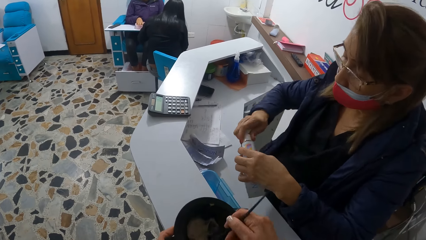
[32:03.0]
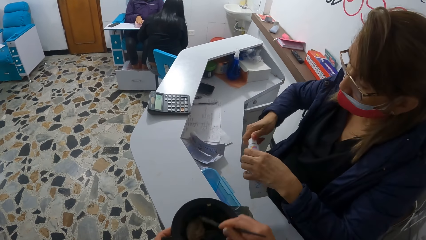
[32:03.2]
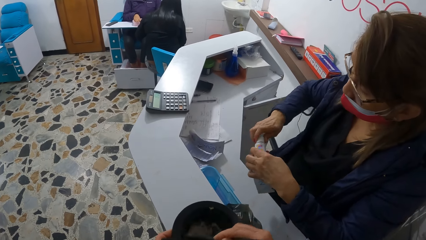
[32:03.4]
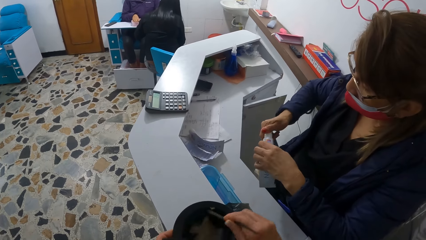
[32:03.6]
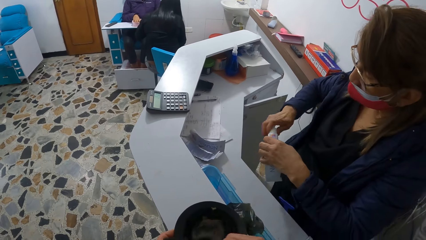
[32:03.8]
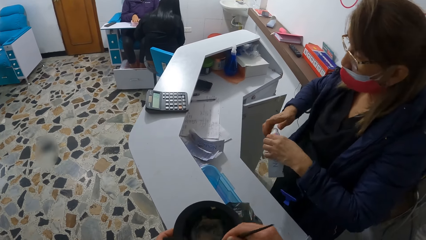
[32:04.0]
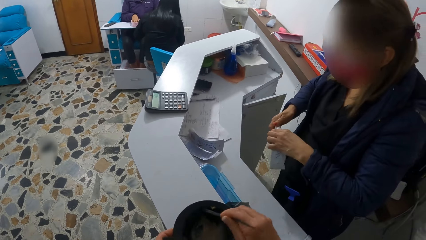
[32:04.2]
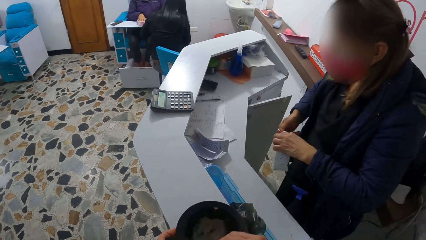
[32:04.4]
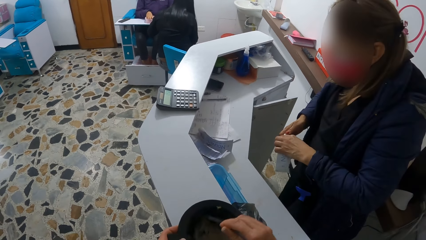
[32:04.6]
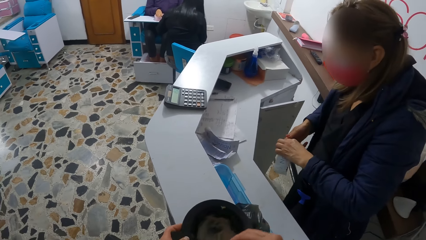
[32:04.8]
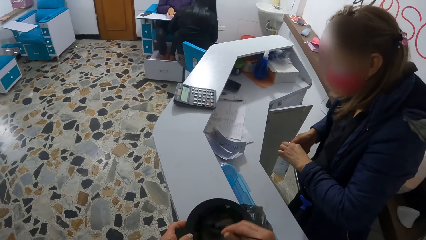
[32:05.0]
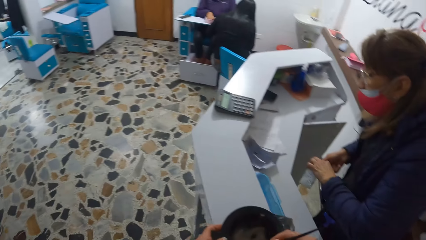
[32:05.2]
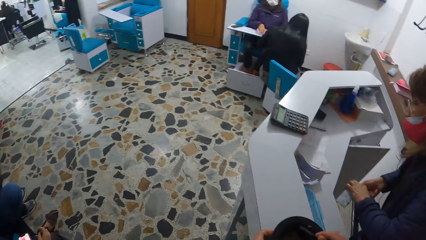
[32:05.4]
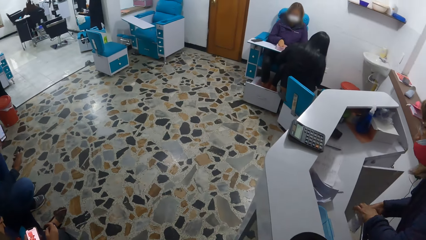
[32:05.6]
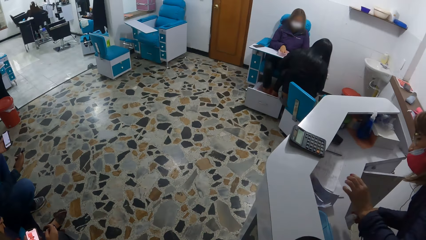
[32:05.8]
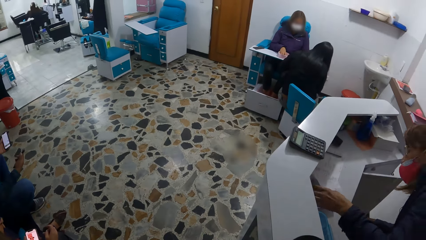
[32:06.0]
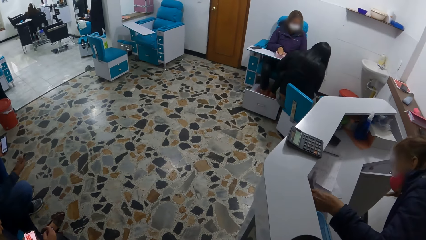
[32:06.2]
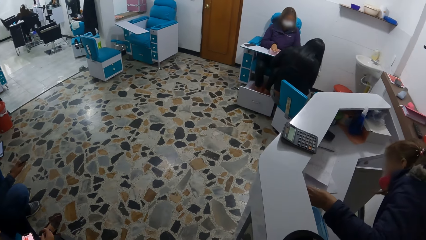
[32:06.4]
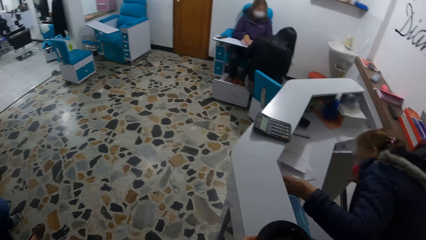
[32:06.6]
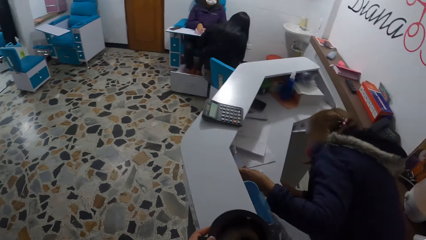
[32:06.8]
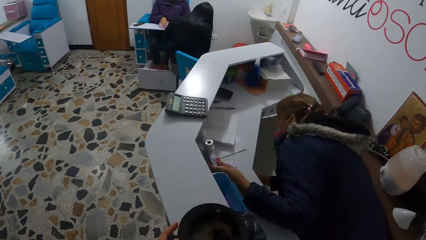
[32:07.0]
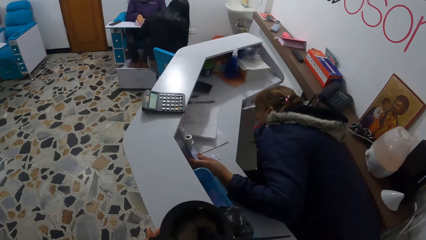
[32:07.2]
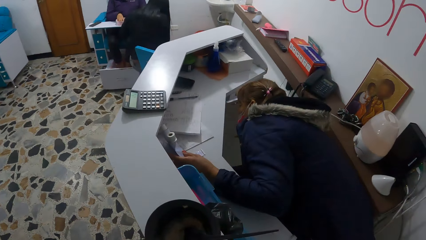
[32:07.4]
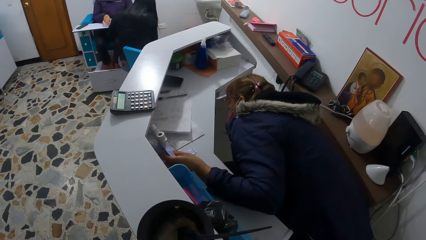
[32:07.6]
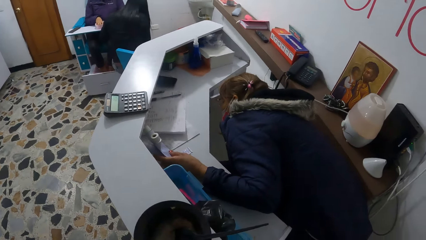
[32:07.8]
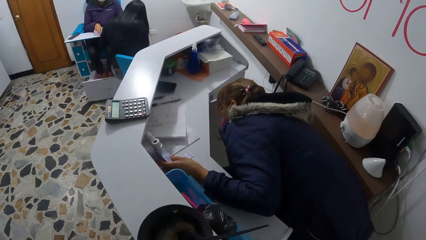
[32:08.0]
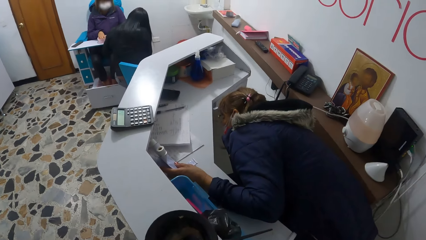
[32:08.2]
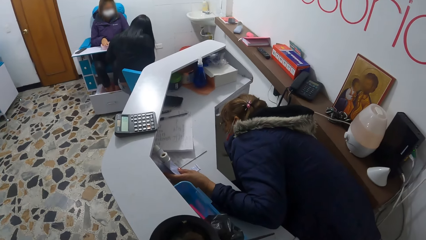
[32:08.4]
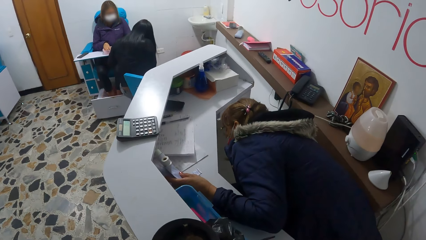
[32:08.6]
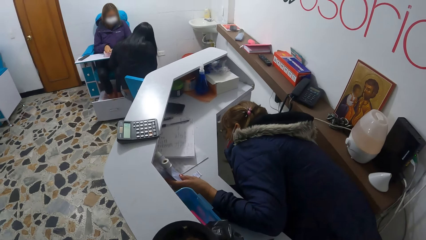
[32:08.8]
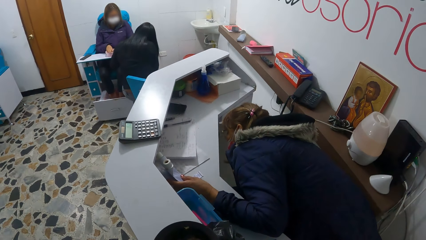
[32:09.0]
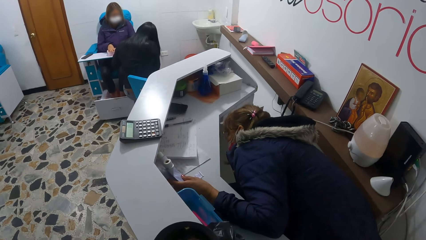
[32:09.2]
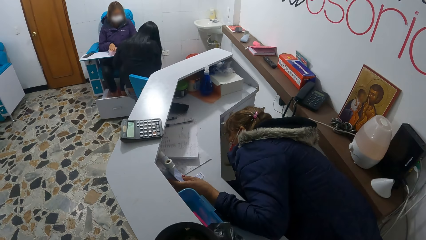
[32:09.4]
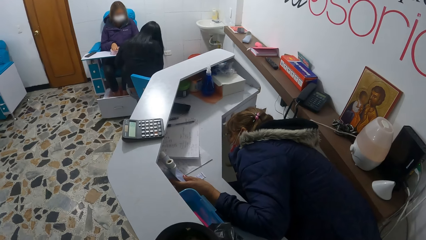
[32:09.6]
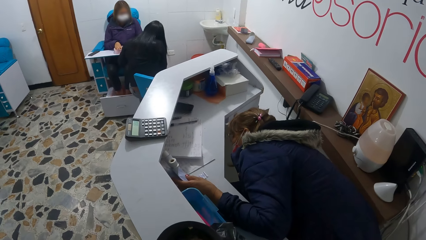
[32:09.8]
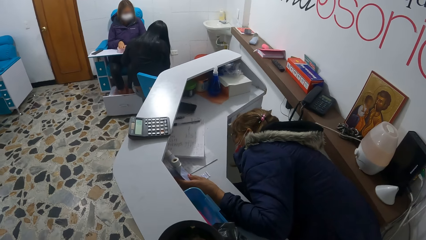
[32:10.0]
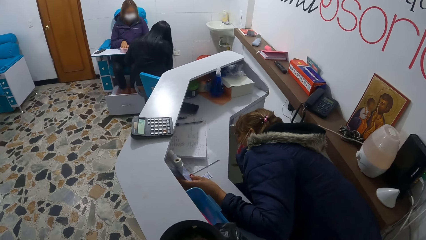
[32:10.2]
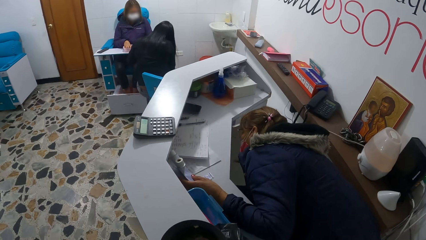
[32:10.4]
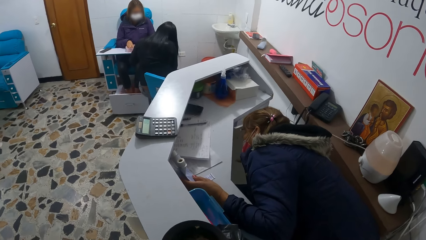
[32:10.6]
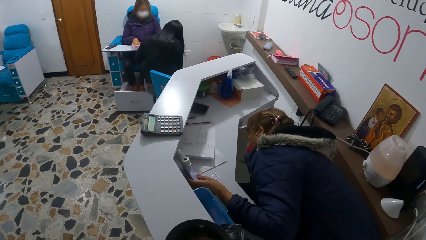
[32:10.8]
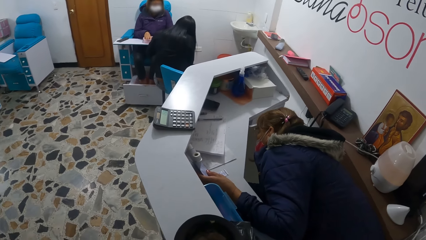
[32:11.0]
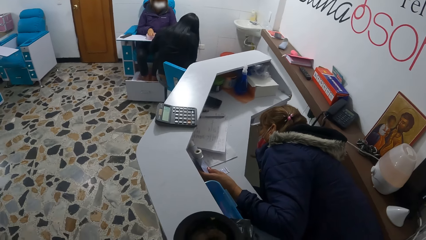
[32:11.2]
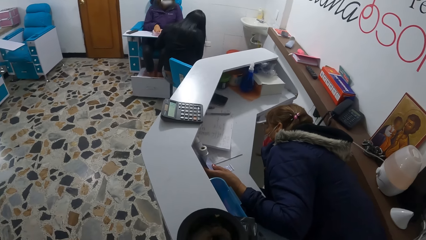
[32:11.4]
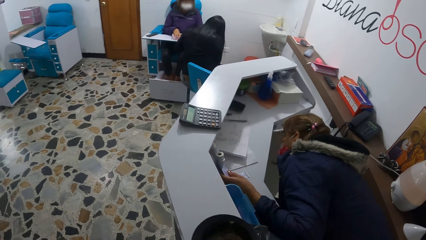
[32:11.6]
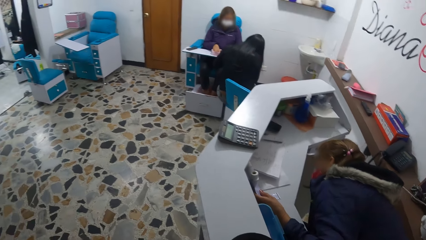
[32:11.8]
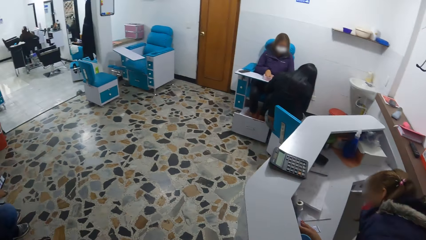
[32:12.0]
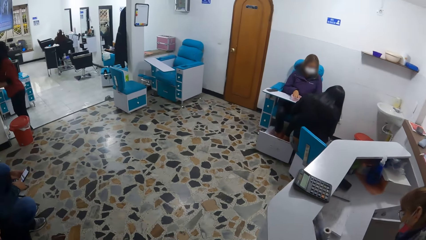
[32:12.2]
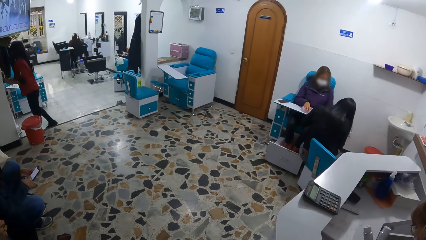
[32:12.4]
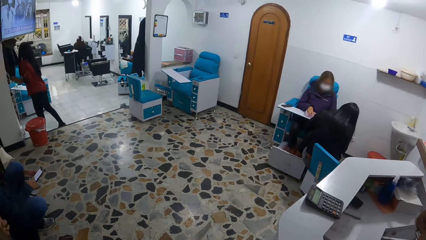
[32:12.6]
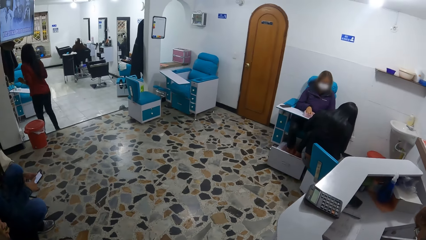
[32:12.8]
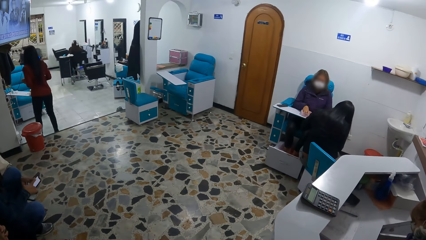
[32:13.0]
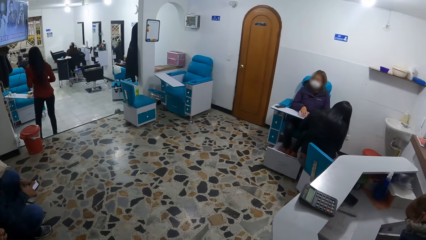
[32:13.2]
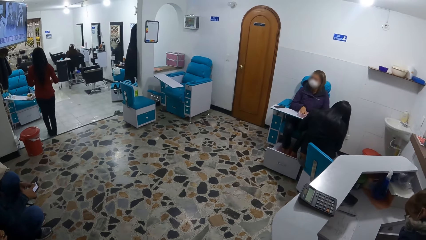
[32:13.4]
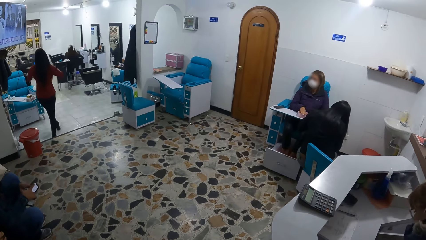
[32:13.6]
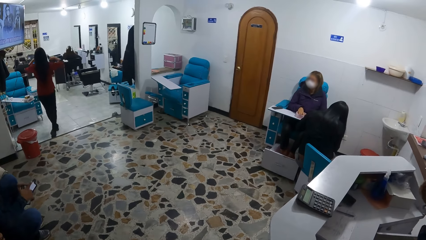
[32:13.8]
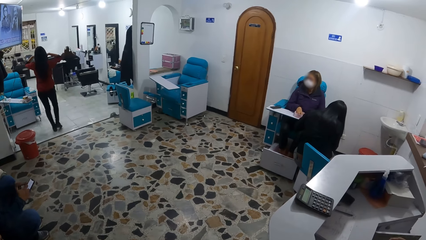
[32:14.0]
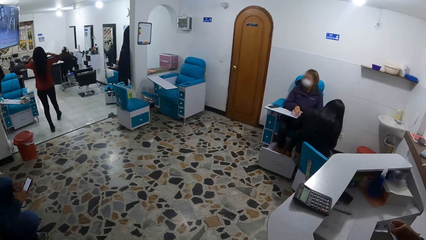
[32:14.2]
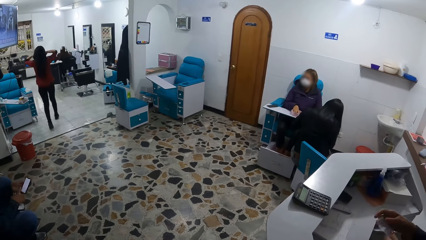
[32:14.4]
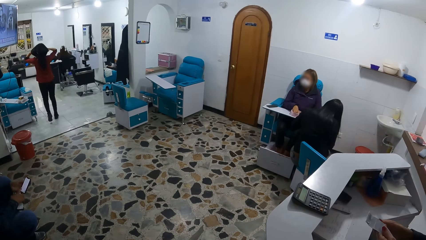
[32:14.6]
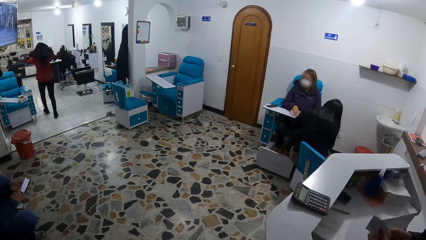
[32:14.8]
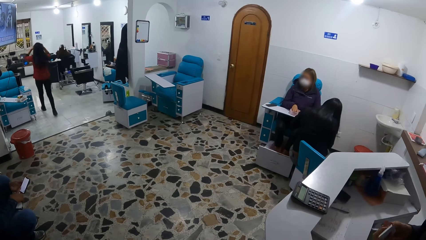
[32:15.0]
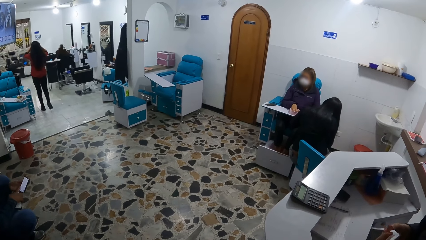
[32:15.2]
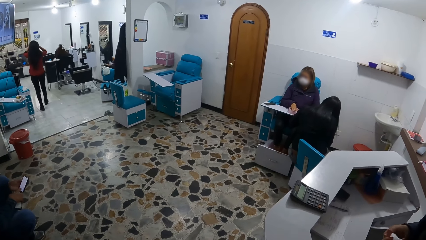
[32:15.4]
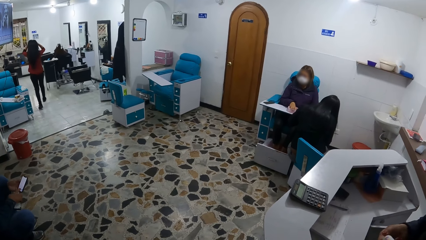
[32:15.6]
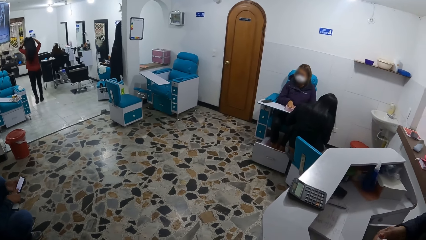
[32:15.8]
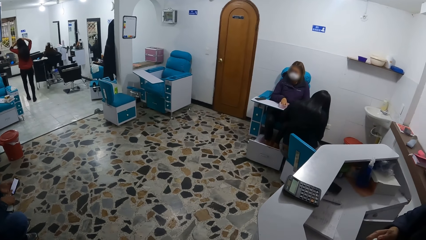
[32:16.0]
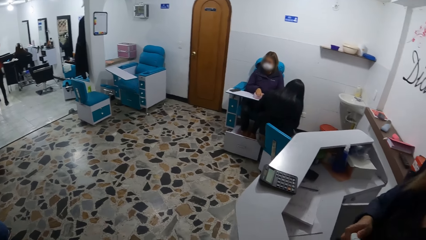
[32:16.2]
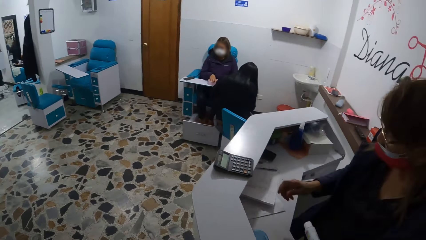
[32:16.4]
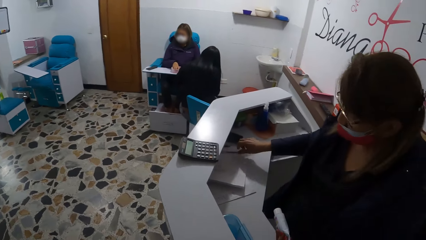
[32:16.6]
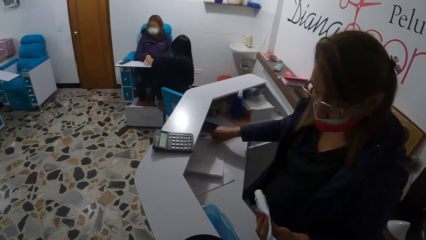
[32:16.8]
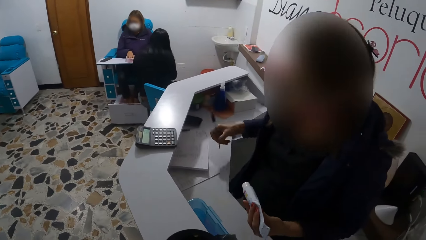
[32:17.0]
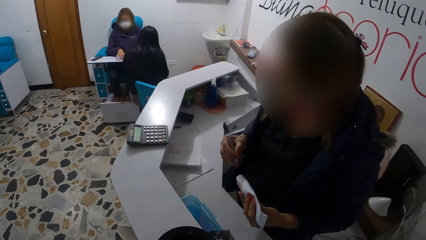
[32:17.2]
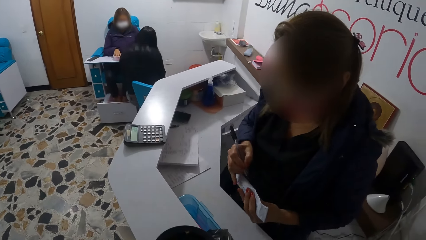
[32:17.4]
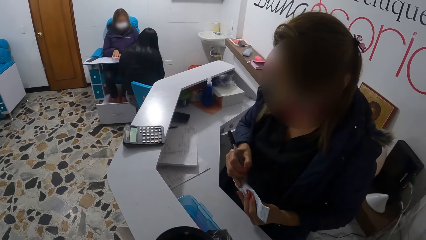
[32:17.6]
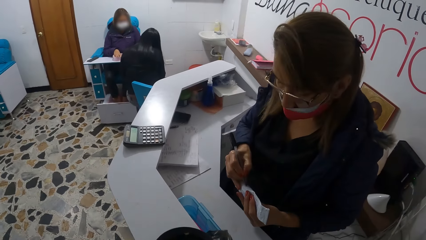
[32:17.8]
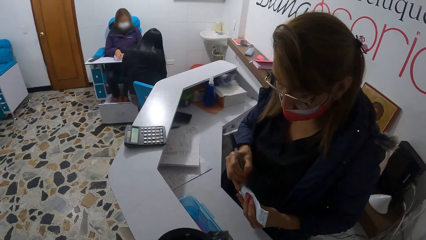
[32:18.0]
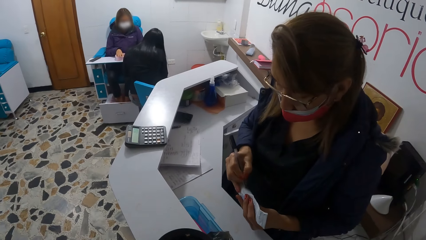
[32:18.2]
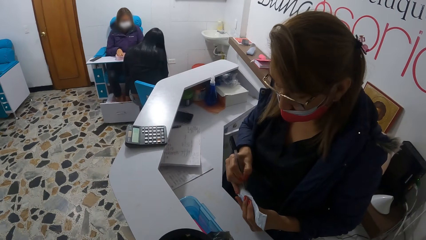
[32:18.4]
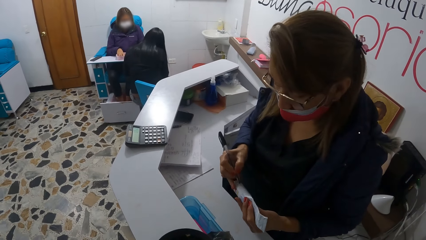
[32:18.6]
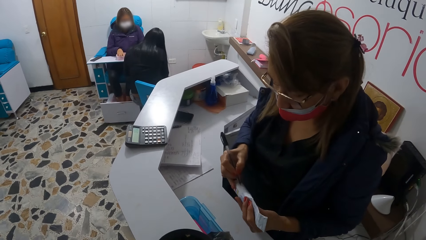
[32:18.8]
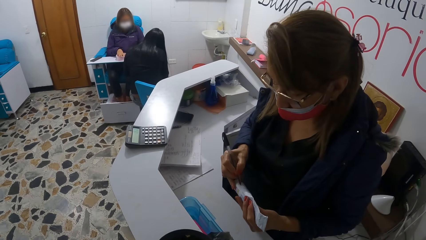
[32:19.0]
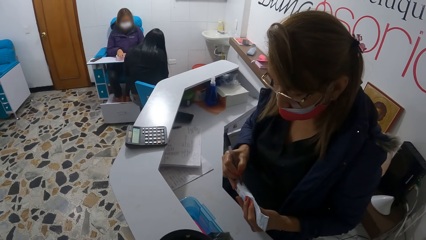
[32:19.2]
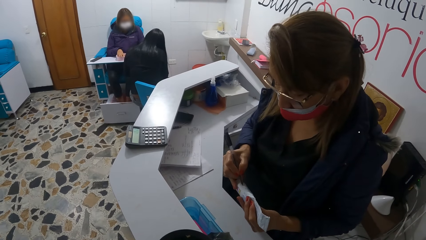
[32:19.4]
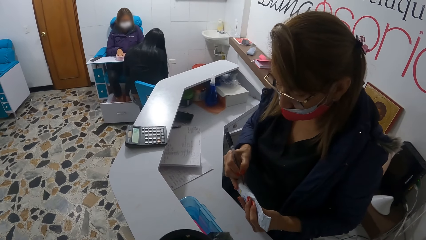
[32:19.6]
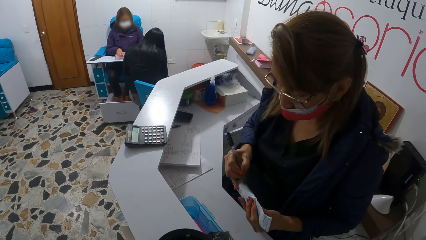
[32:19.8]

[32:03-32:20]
The woman covers the gel tube colour with the cover in her right hand. The camera wearer mixes the tube. The woman puts the gel tube colour into a cabinet with her right hand and holds two gel tube colours on the desk with her left hand. The camera wearer looks at another woman in the salon. The first woman picks up the two gel tube colours from the desk with her left hand. The other woman adjusts her hair with her hands. The first woman holds one gel tube colour in her hands and turns the cover of the gel tube colour with her right hand. A third woman uses a phone. The first woman picks up a pen from the desk with her right hand and writes on the gel tube colour with the pen.
